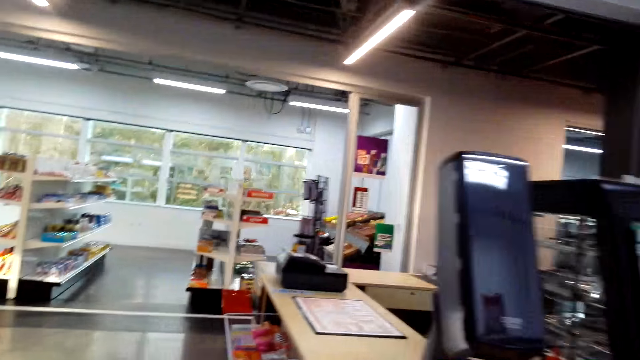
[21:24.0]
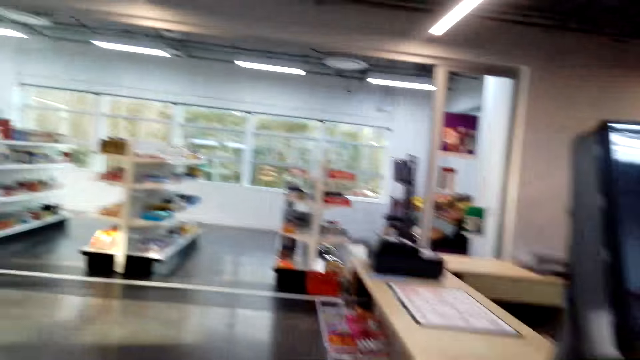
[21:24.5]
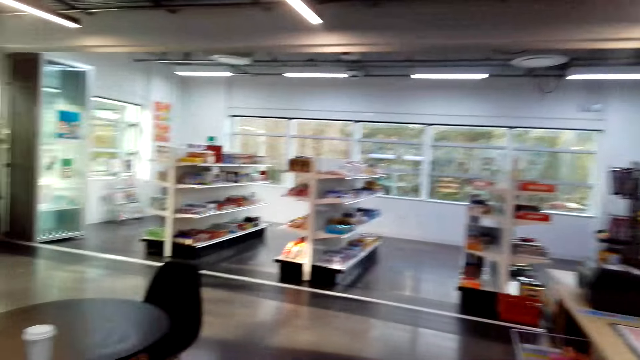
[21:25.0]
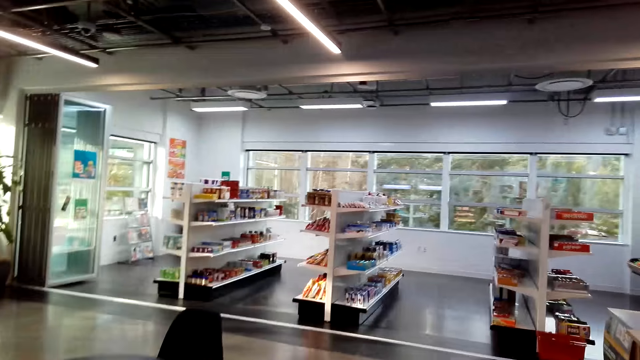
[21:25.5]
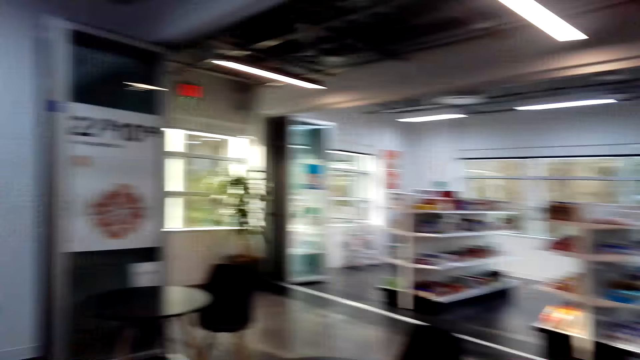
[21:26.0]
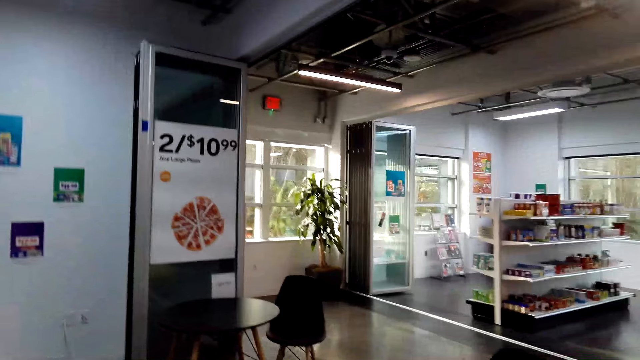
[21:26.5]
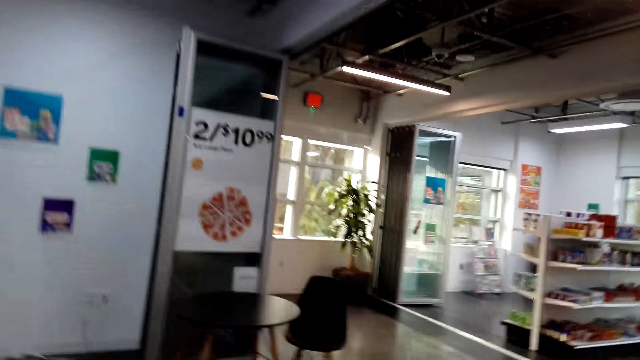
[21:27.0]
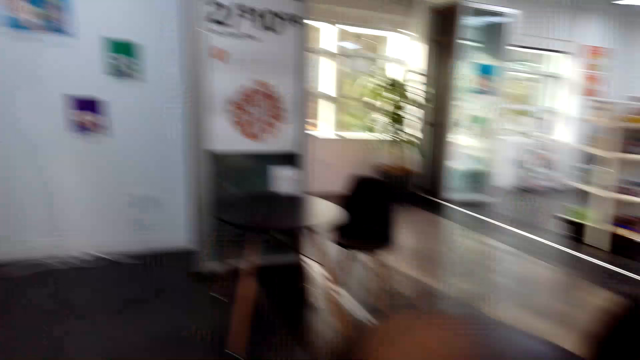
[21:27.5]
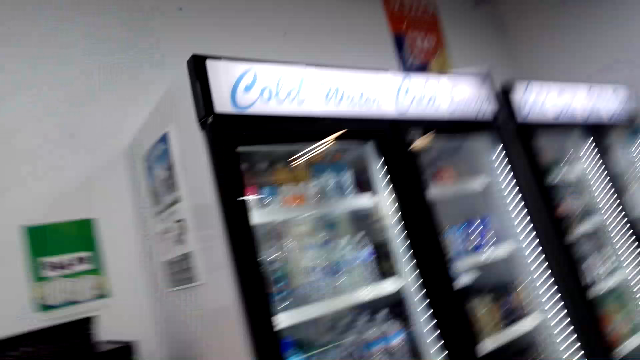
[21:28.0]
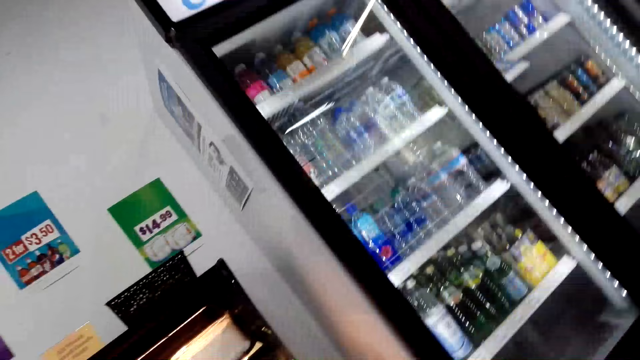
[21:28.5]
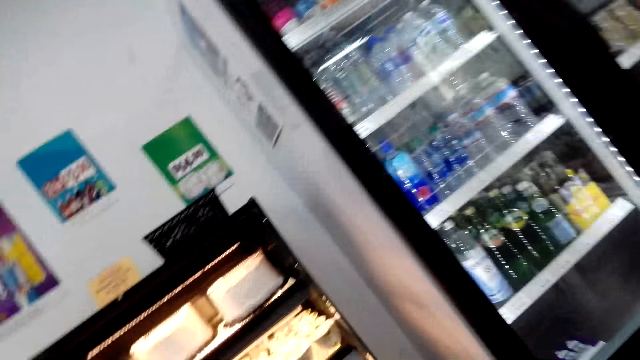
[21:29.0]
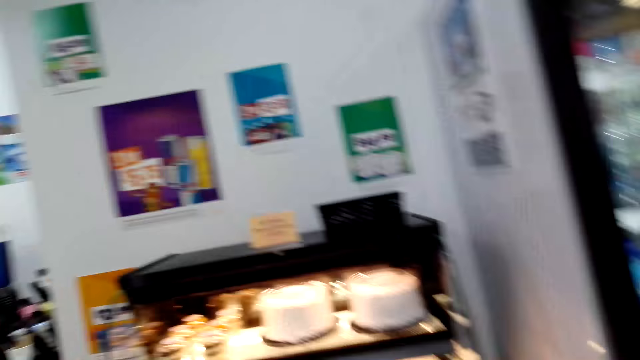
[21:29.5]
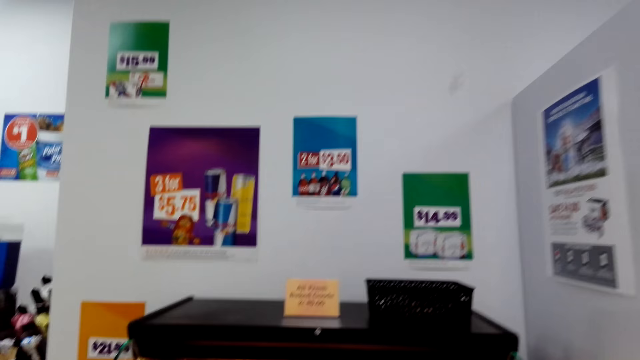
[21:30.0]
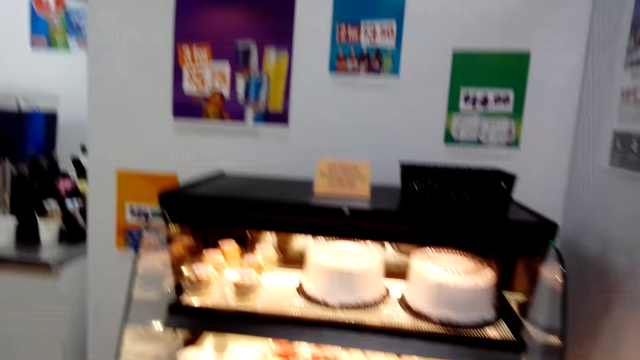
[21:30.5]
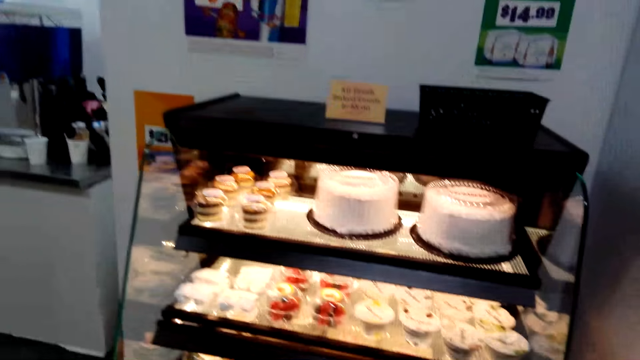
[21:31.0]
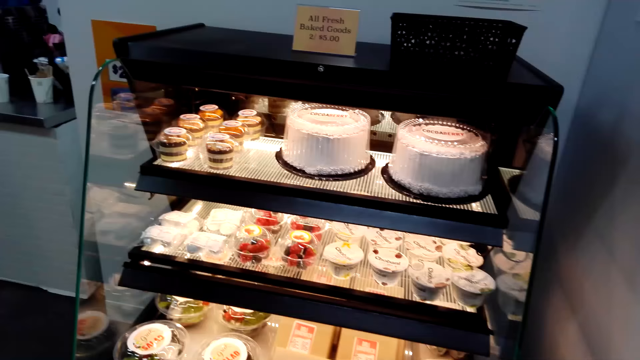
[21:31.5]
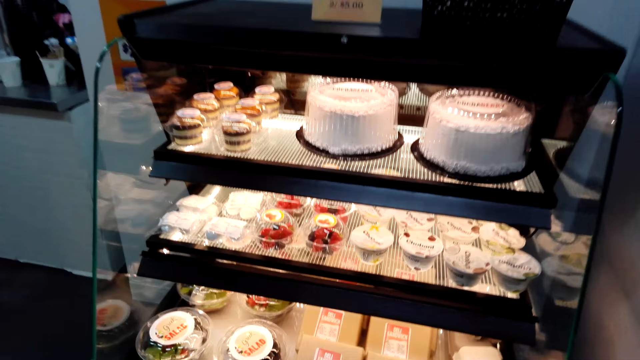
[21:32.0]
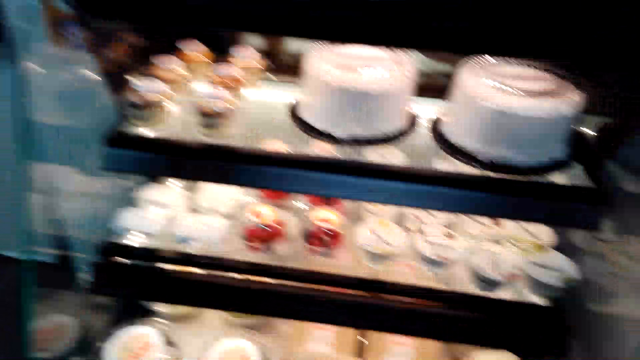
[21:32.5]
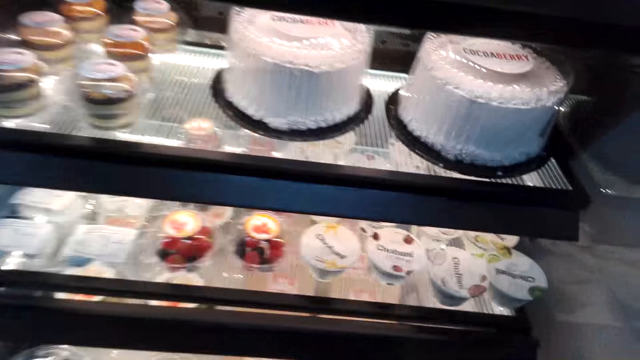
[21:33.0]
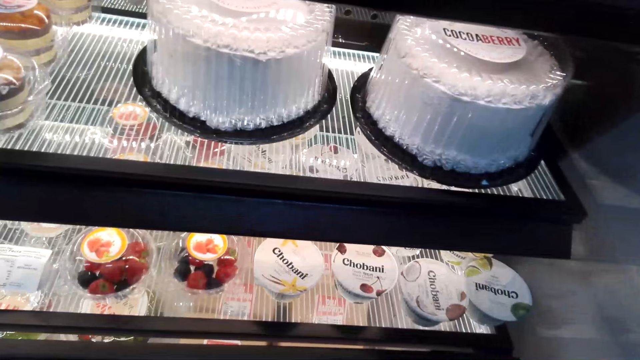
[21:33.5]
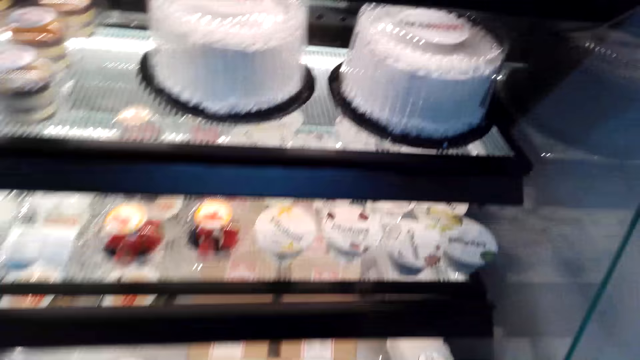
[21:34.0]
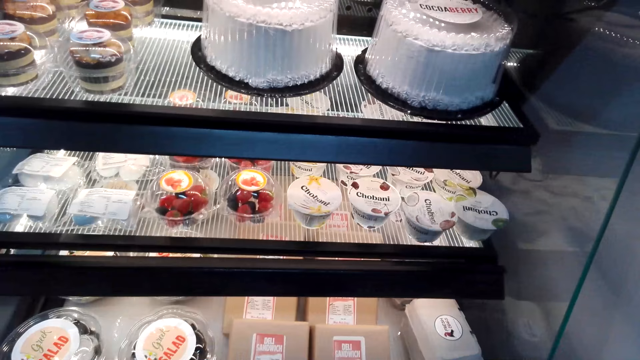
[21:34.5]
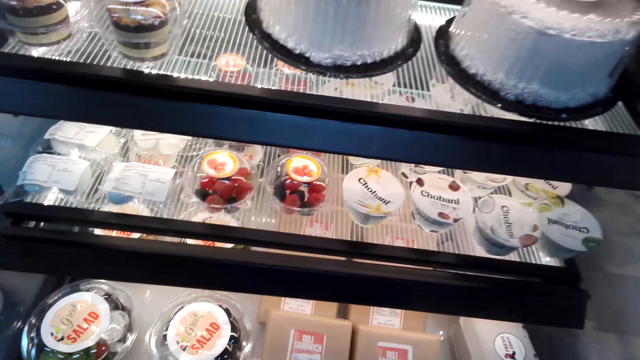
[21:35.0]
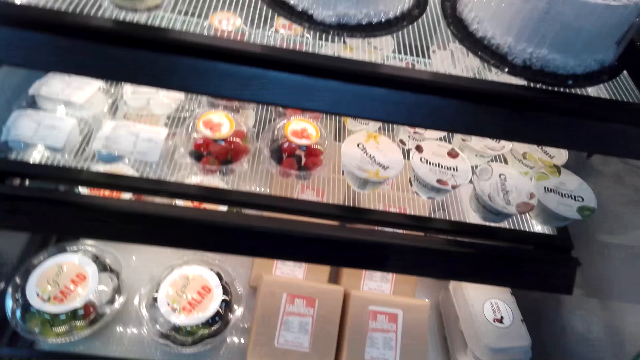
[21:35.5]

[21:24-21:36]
The camera wearer picks up the shopping basket. They walk in the supermarket. They stand beside the cakes display.

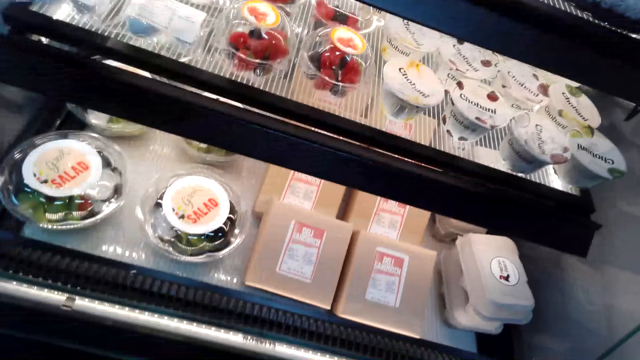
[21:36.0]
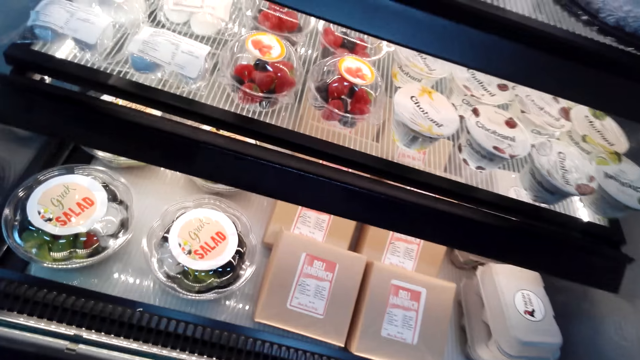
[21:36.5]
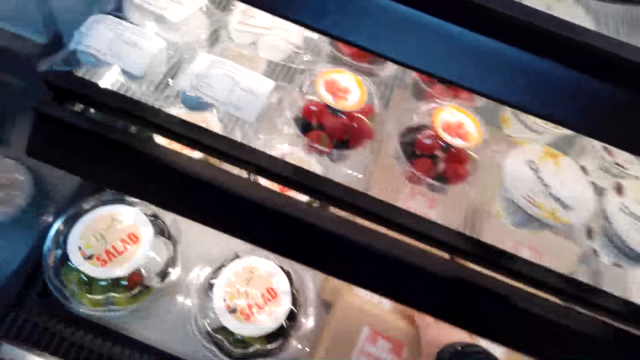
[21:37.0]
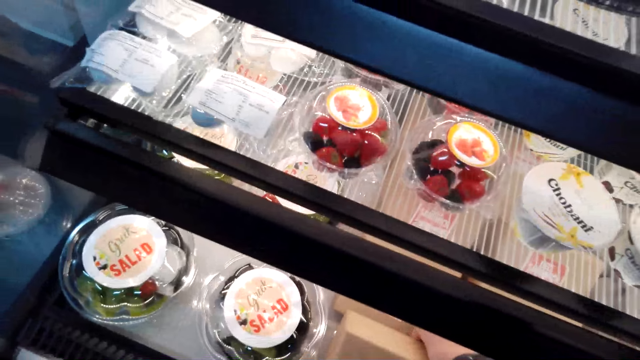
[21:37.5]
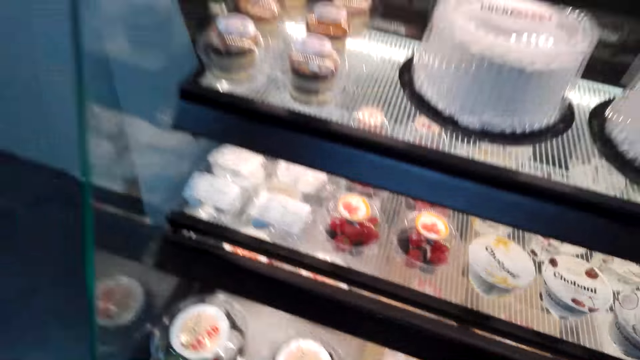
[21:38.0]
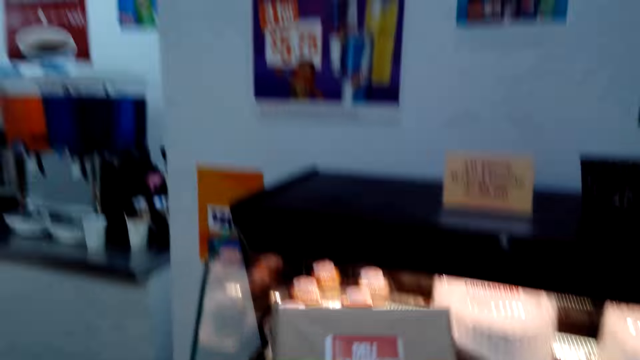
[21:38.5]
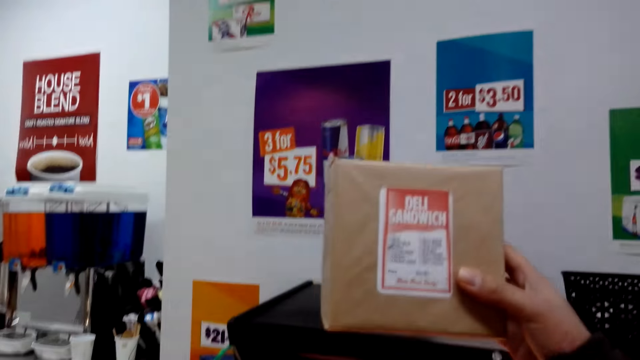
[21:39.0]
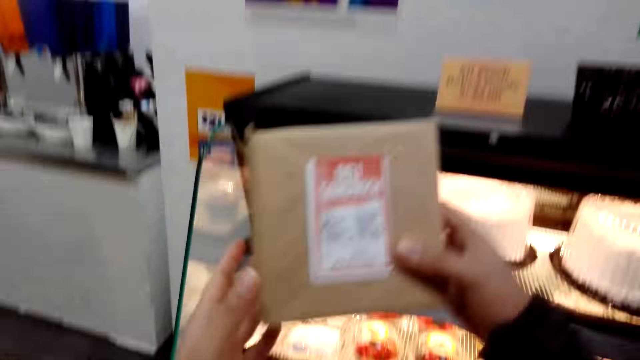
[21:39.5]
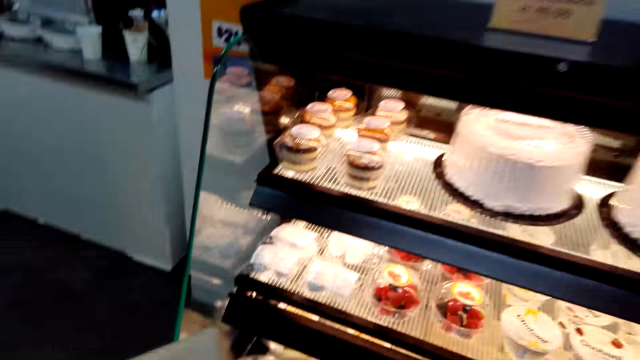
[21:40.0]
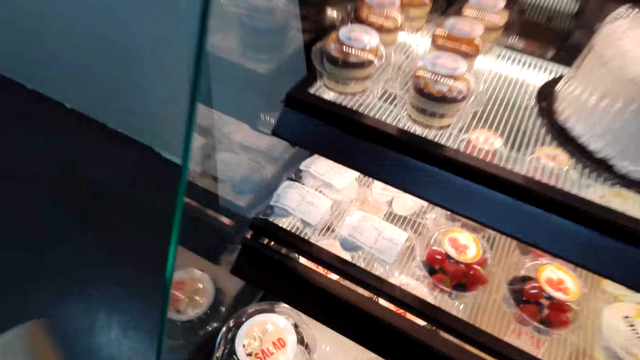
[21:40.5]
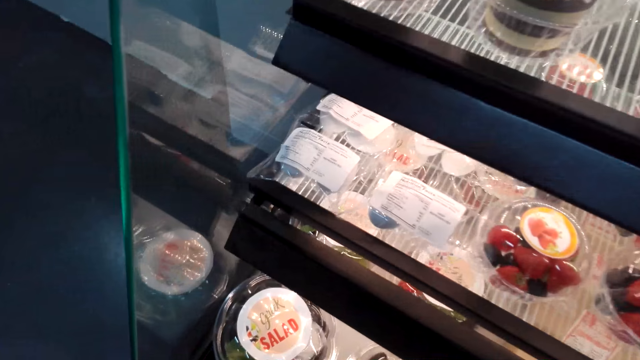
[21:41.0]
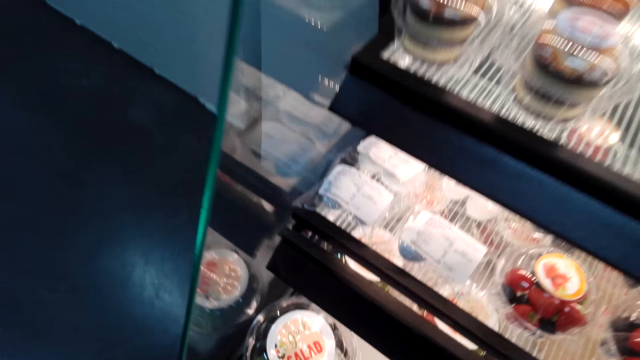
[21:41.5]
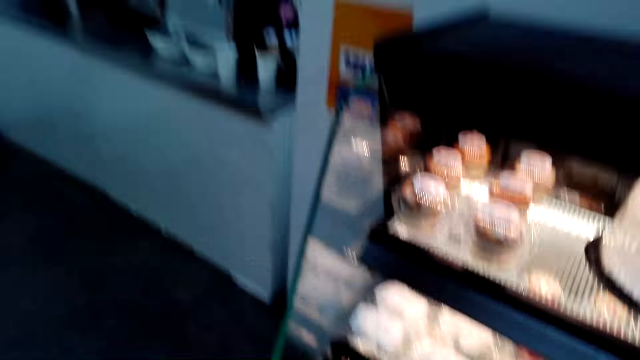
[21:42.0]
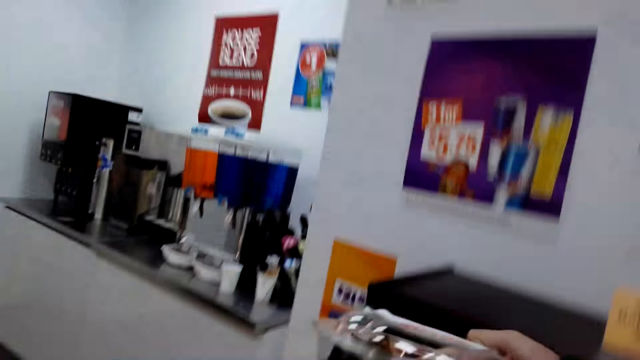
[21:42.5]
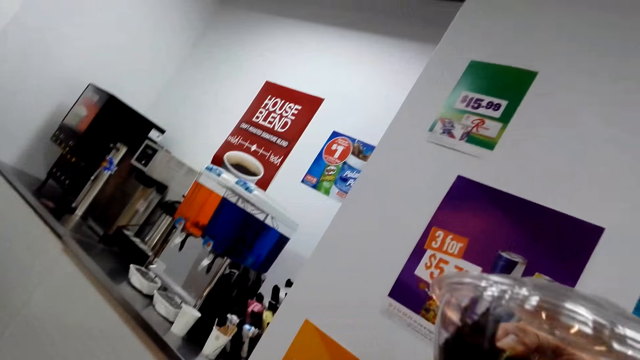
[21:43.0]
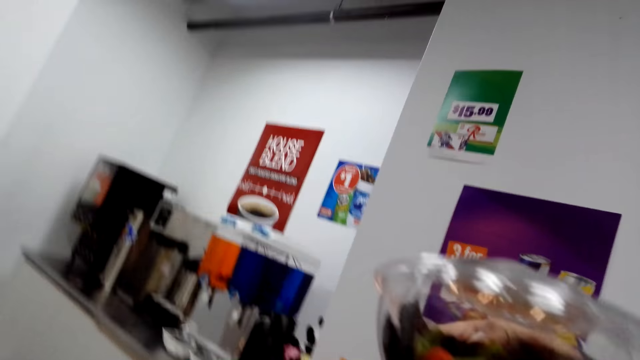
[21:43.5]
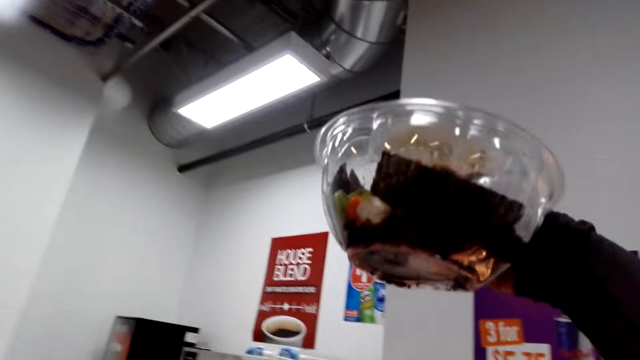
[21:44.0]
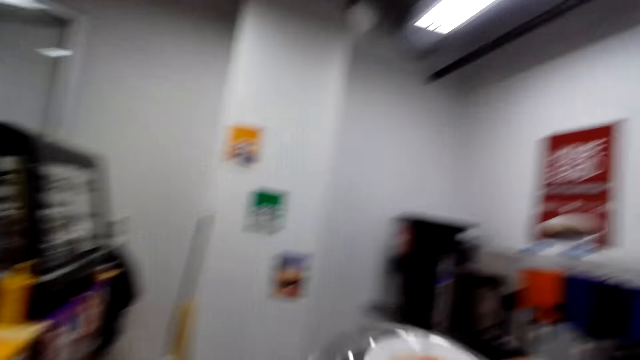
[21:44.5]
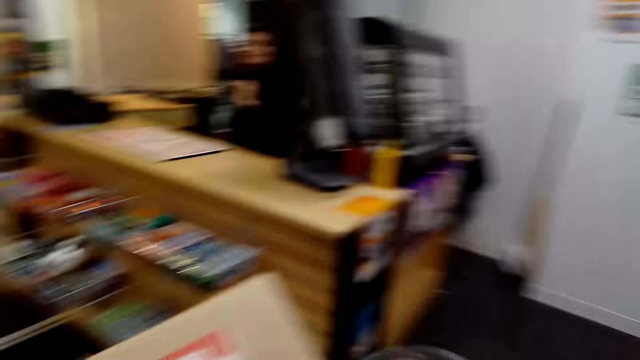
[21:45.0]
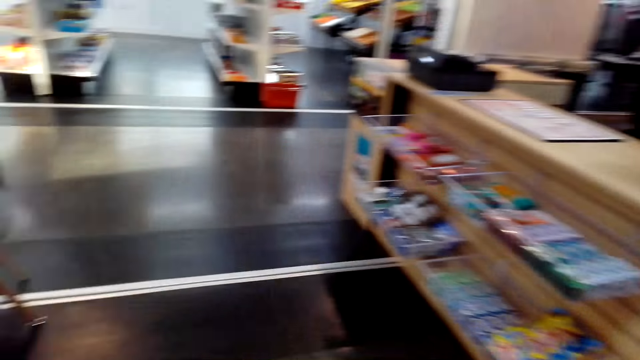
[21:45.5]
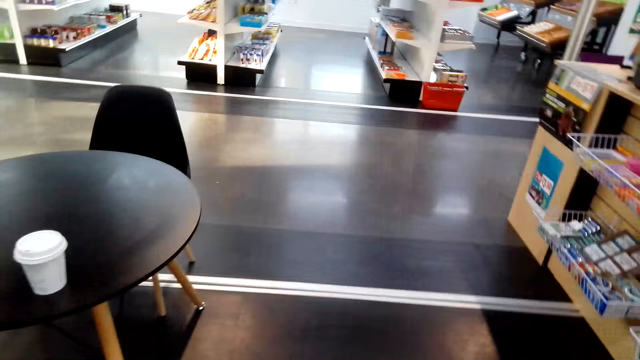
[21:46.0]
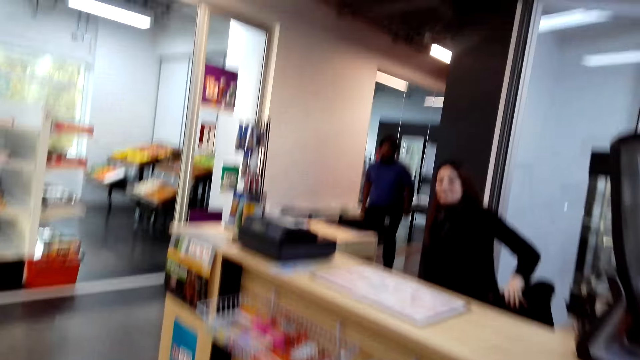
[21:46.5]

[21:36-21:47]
The camera wearer walks to the bakery. They hold a packet. They pick a pack of sandwiches. They hold a tin. They lift a dish.
